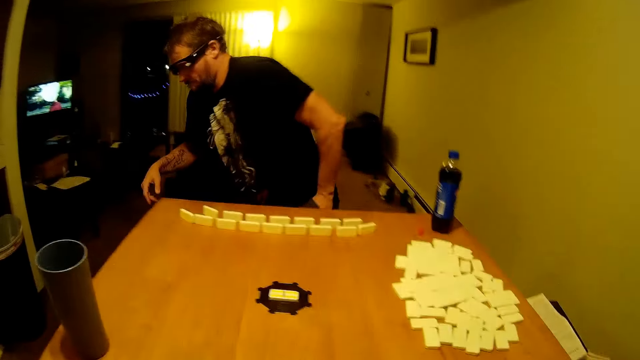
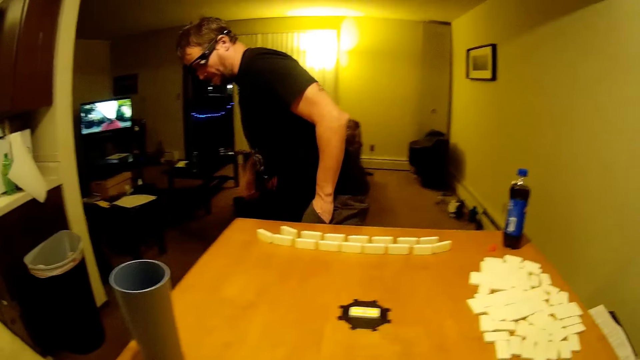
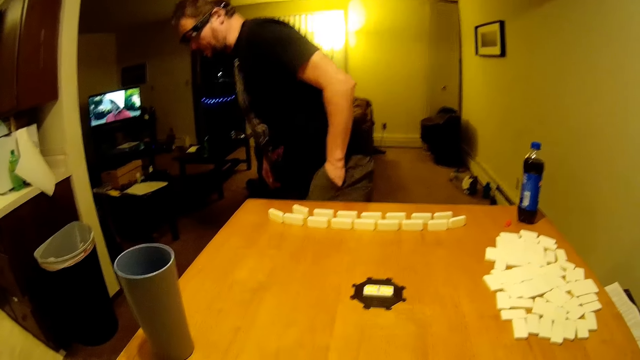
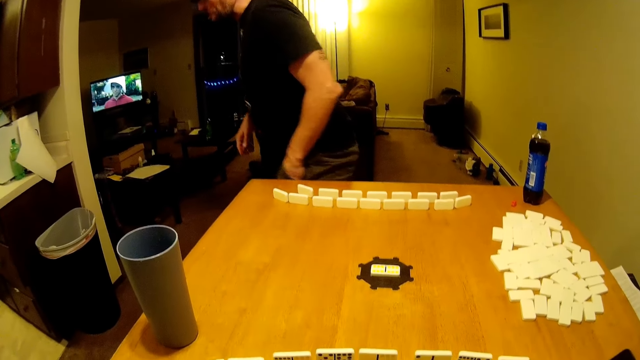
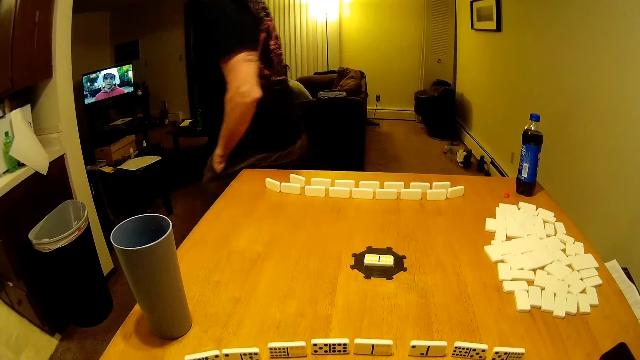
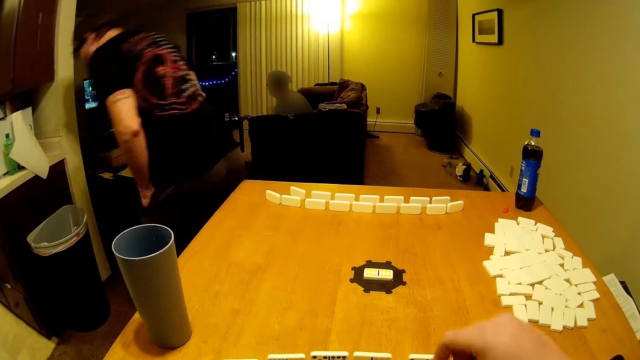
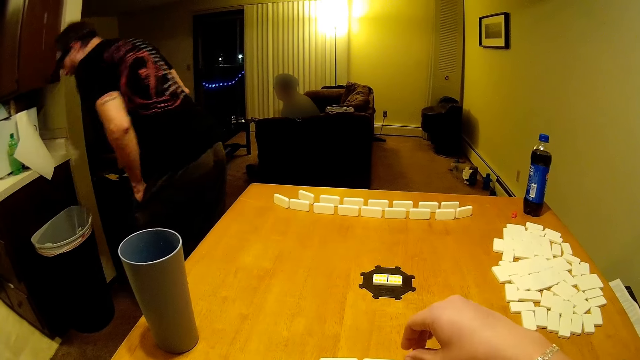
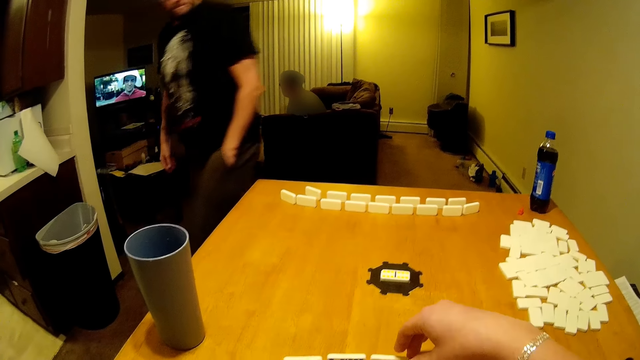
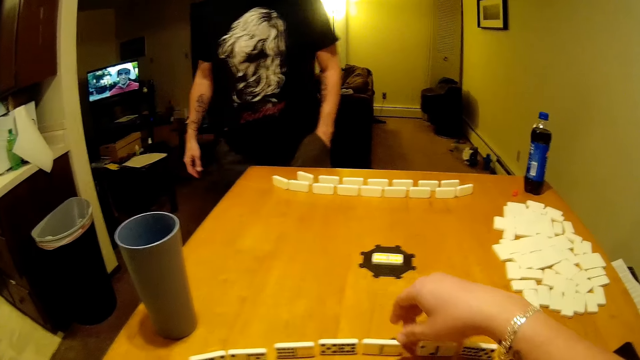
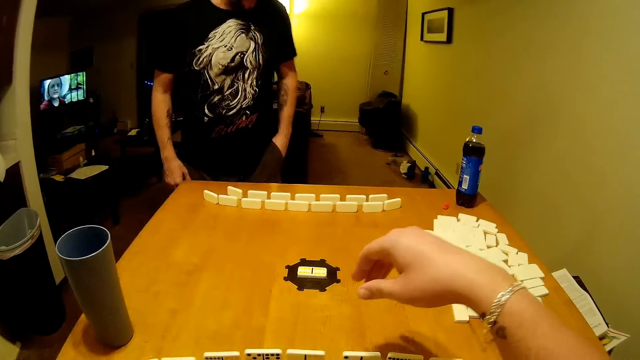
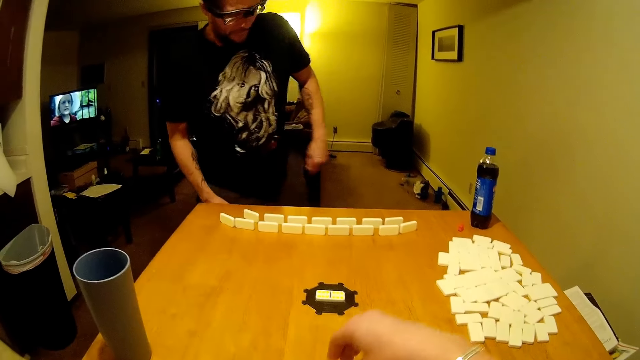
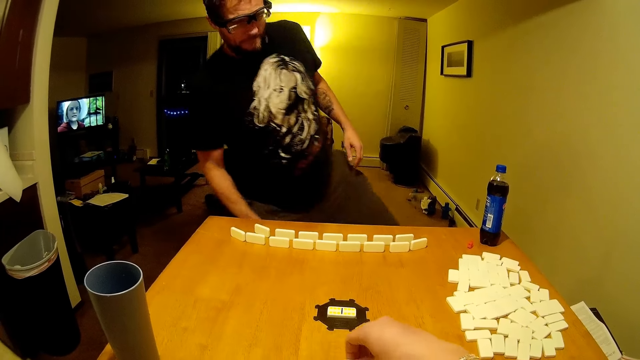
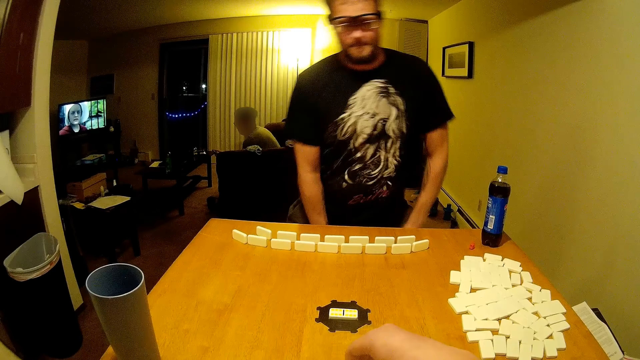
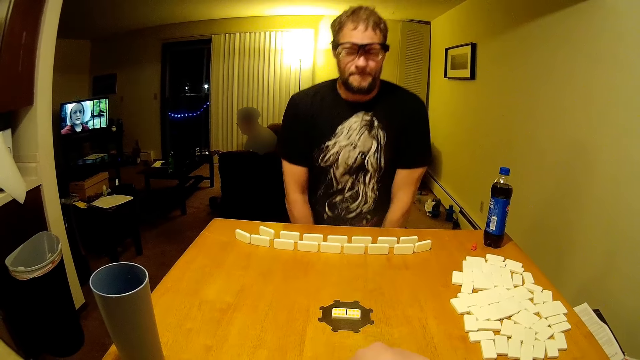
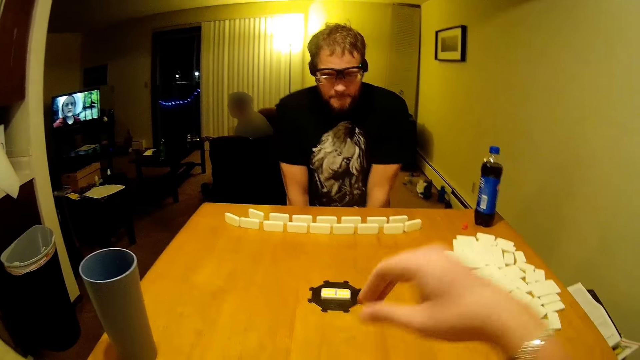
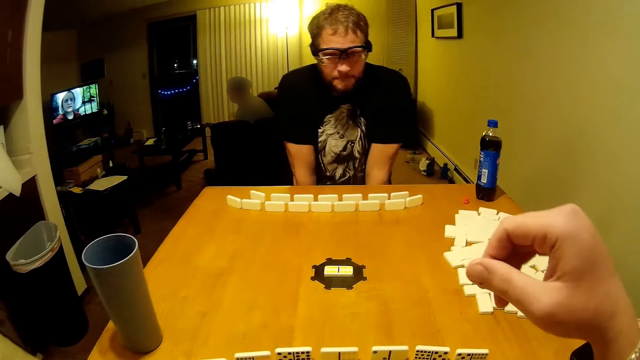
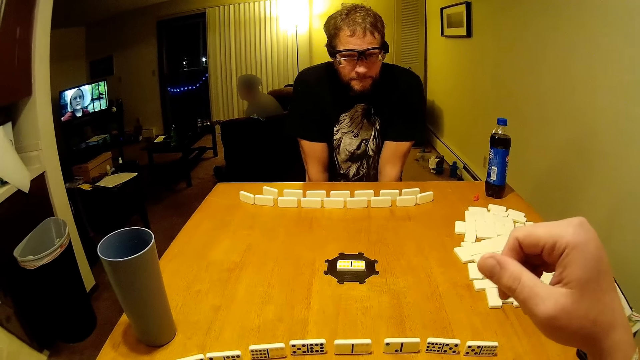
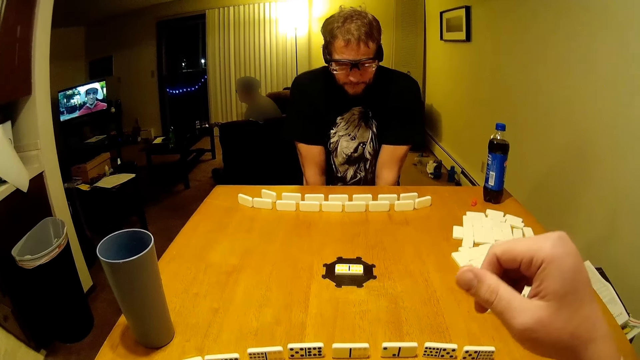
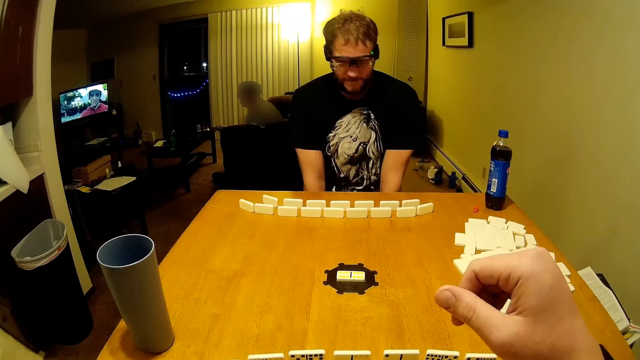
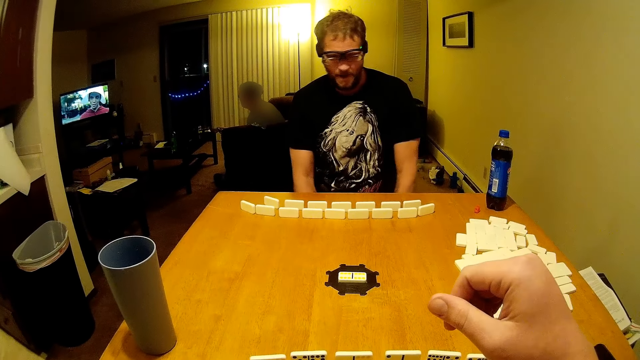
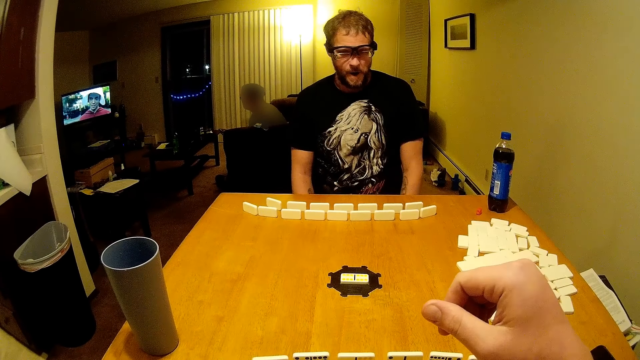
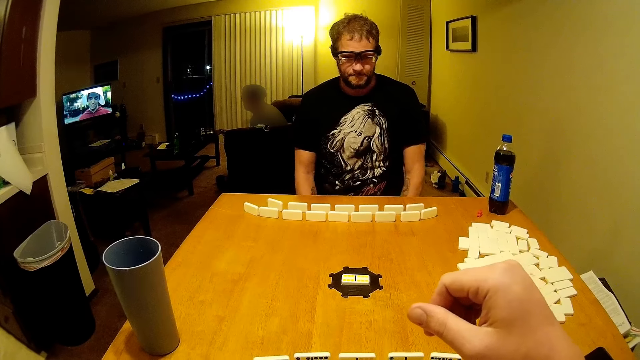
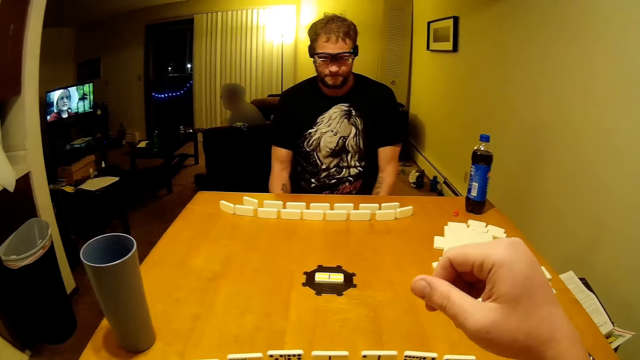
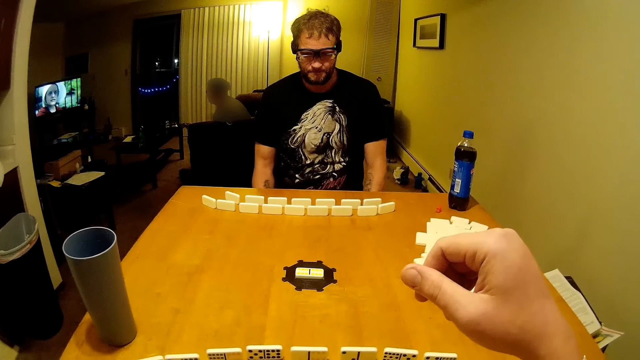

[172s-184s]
A man stands up, looks down, and spits in a dustbin. The man sits down. The camera wearer raises a hand.

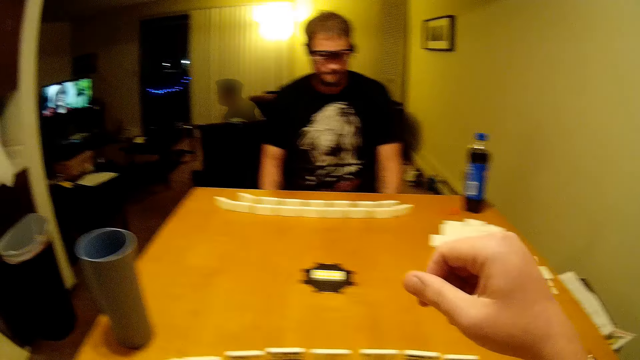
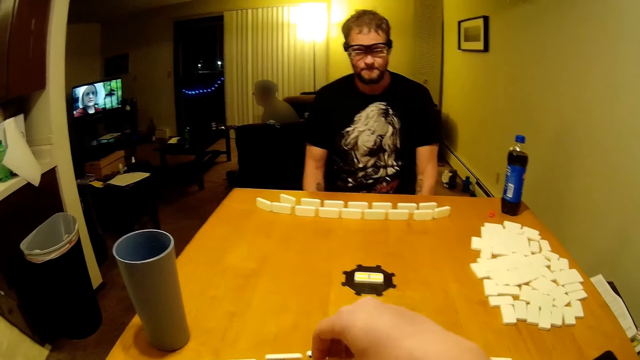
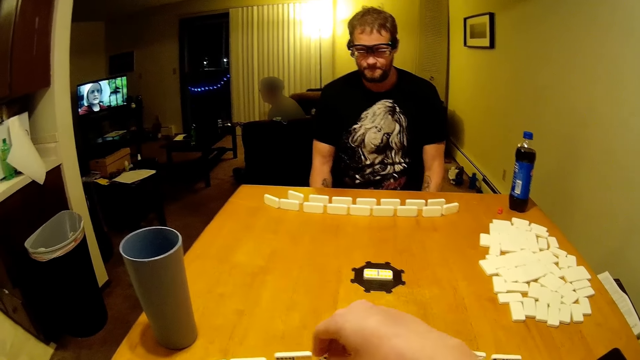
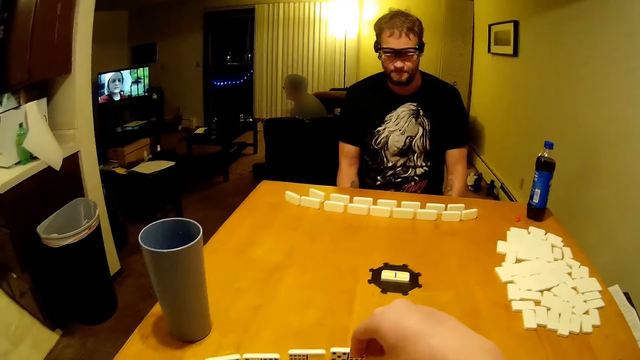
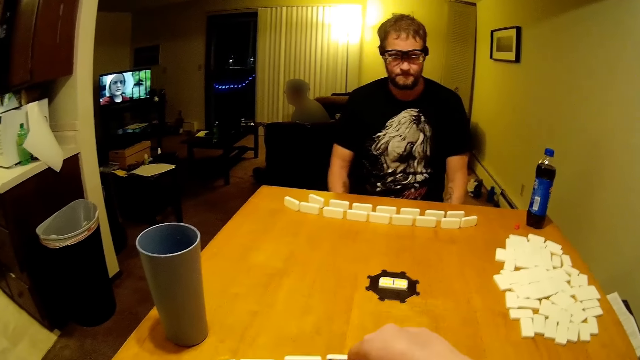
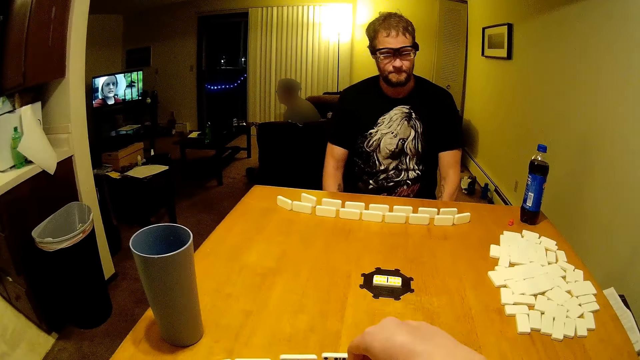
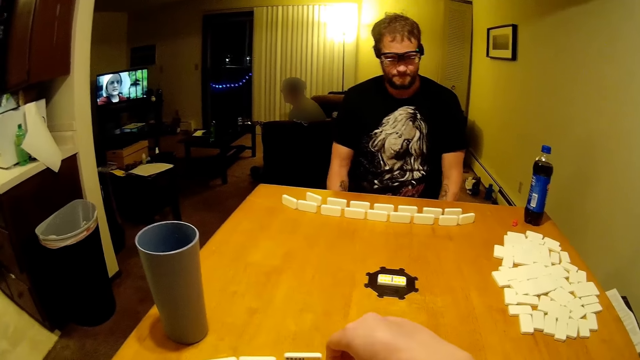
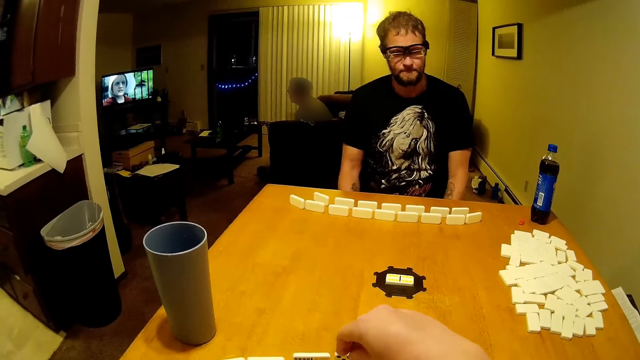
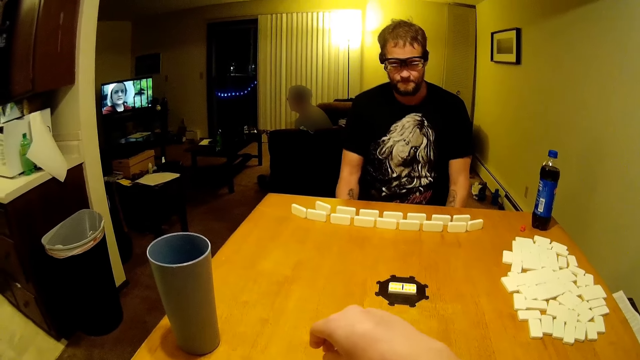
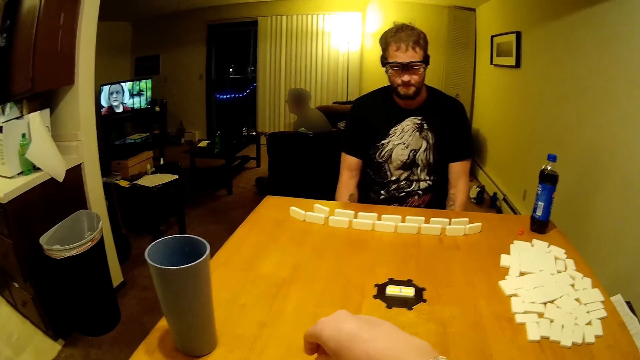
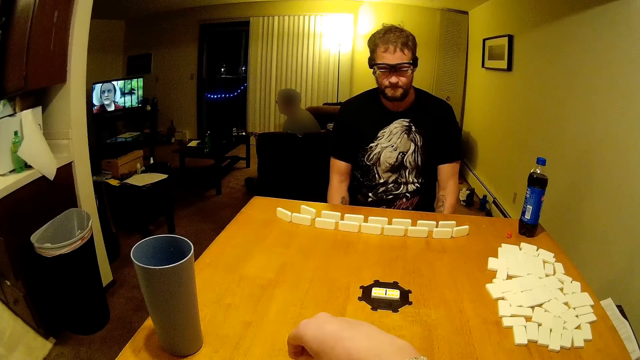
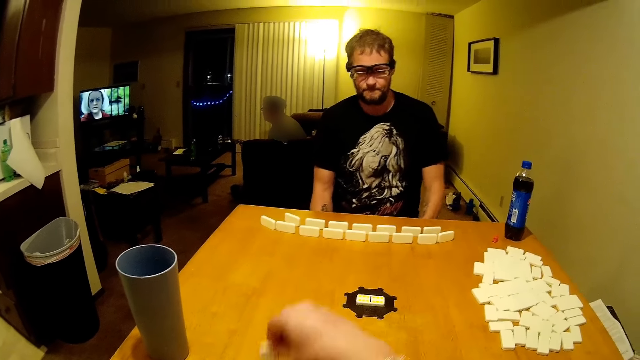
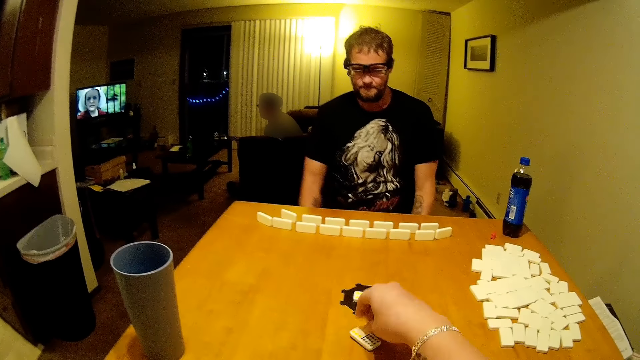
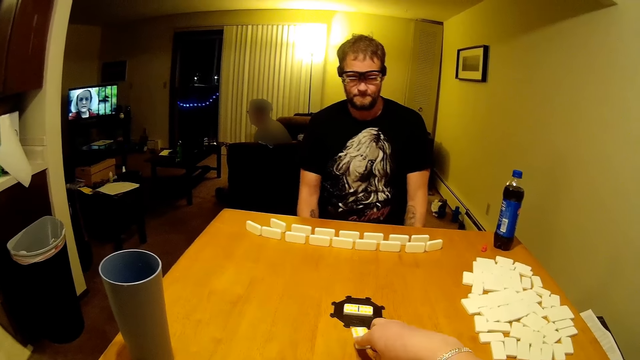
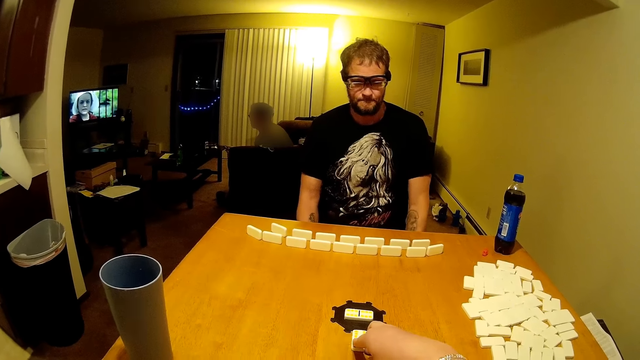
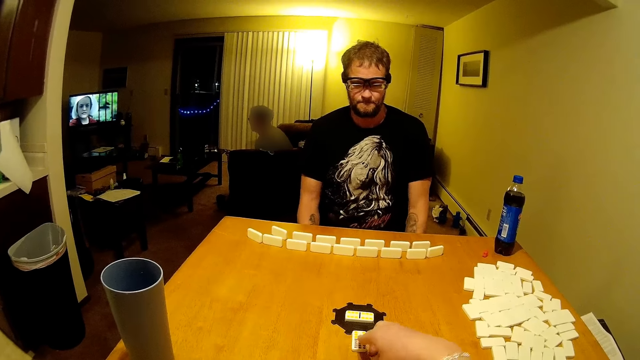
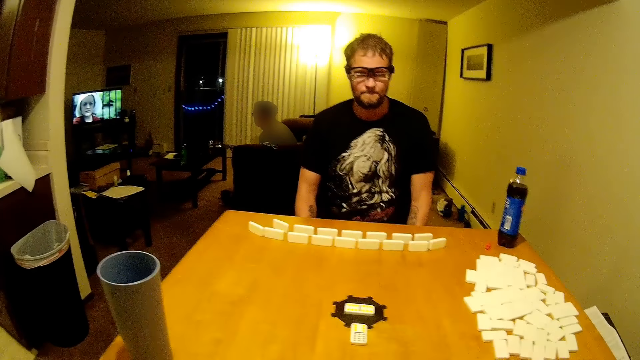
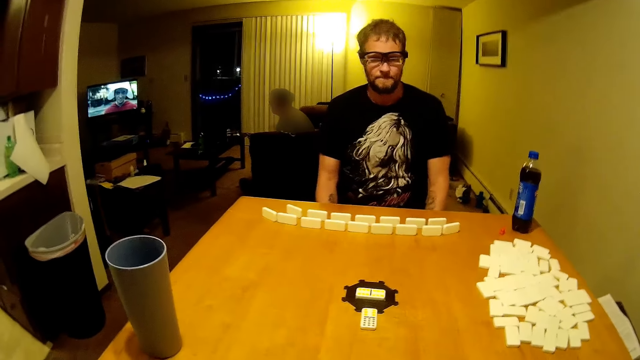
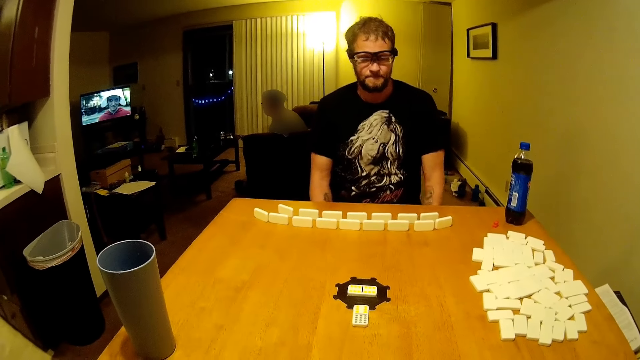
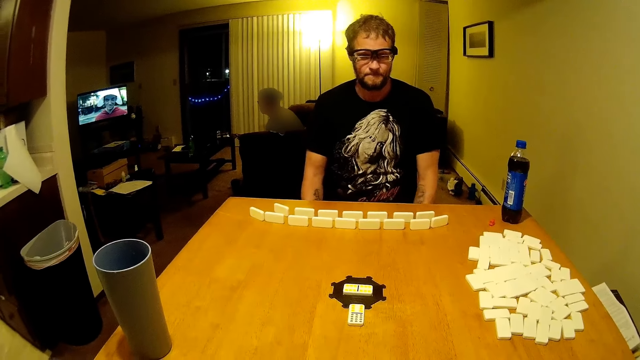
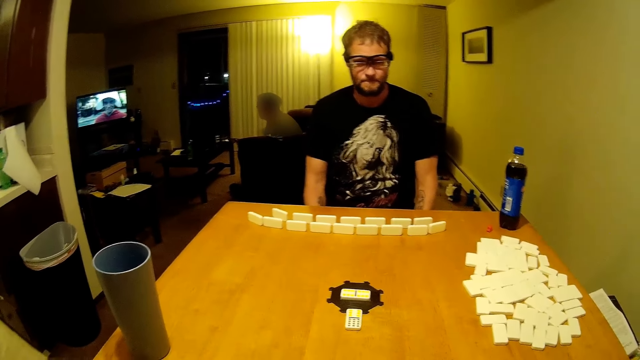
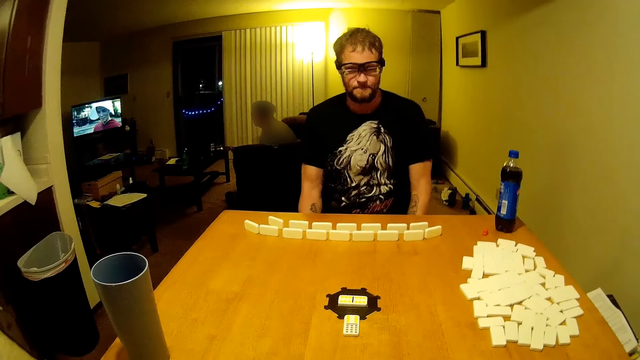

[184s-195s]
The camera wearer lowers a hand. They pick the dominoes. They move the dominoes. They play. They fix a domino.
